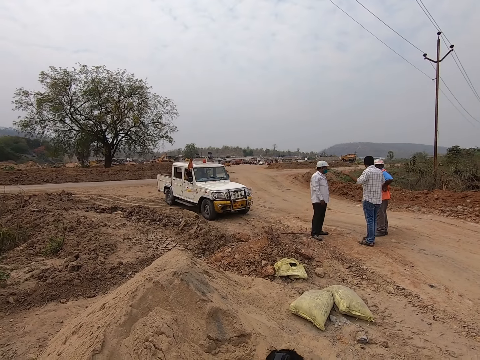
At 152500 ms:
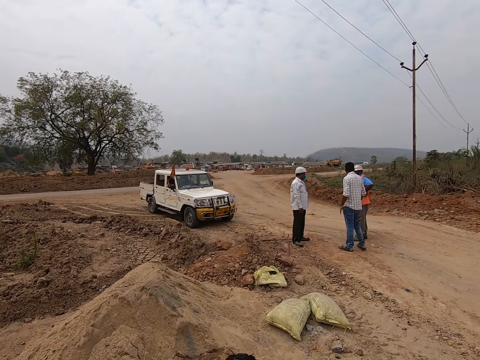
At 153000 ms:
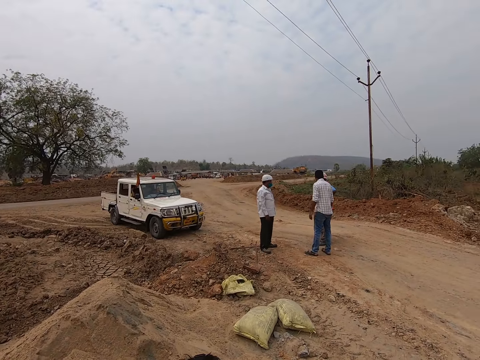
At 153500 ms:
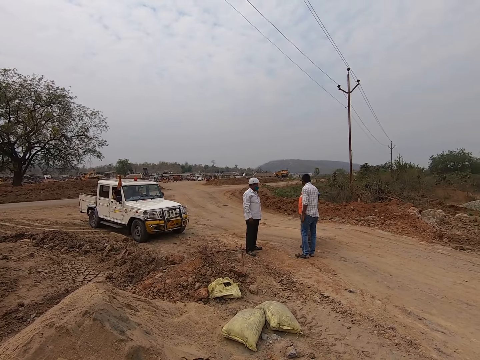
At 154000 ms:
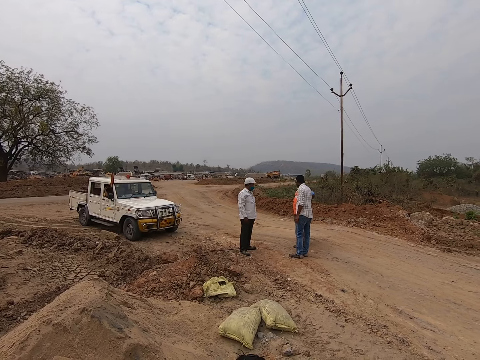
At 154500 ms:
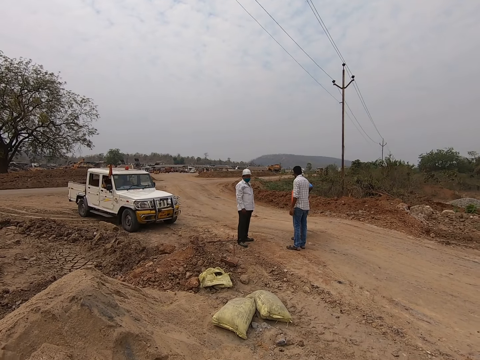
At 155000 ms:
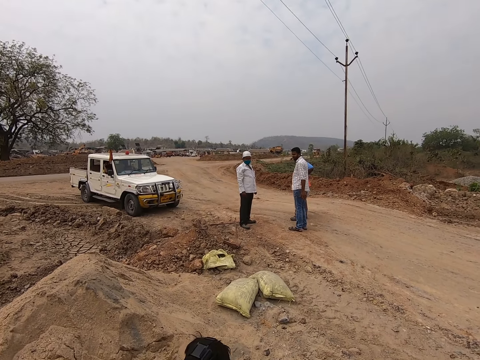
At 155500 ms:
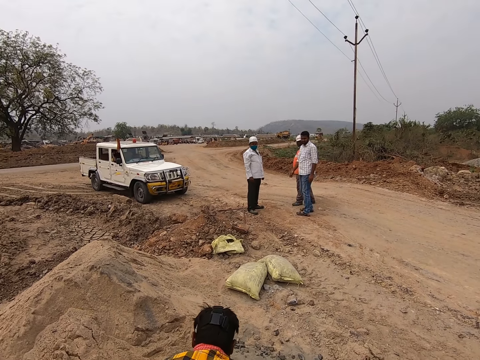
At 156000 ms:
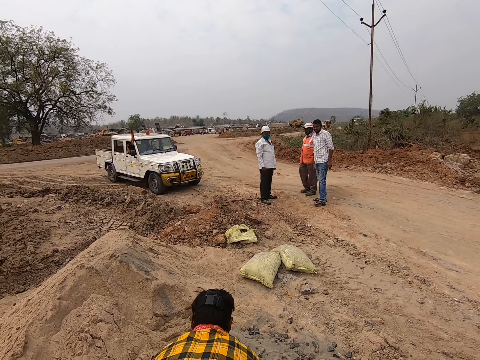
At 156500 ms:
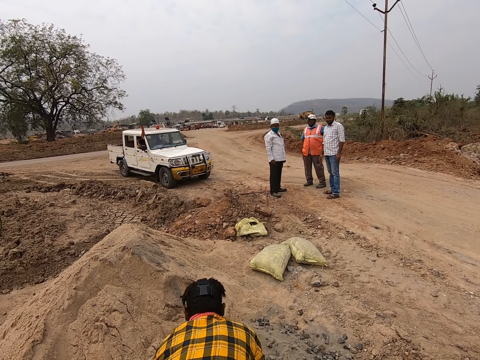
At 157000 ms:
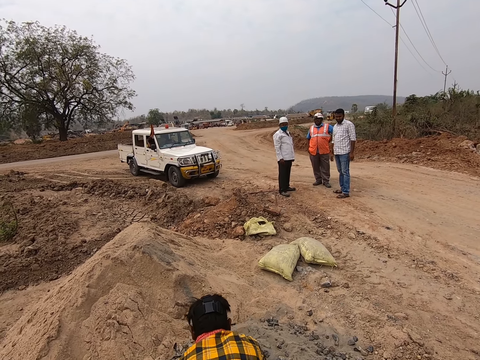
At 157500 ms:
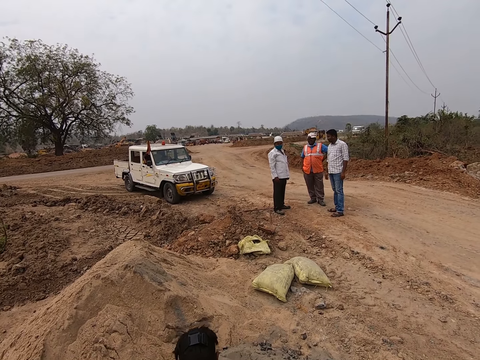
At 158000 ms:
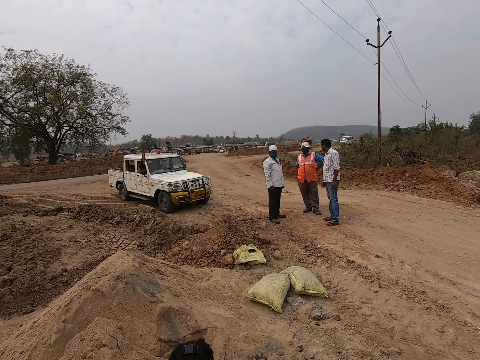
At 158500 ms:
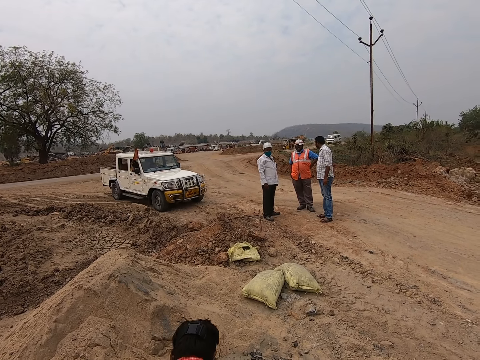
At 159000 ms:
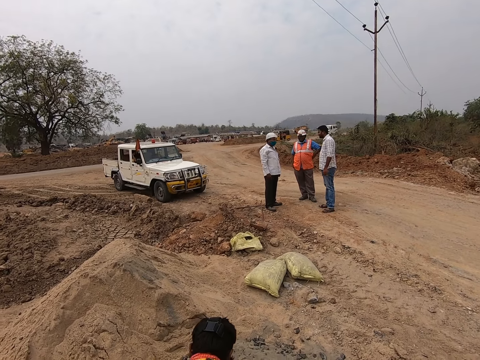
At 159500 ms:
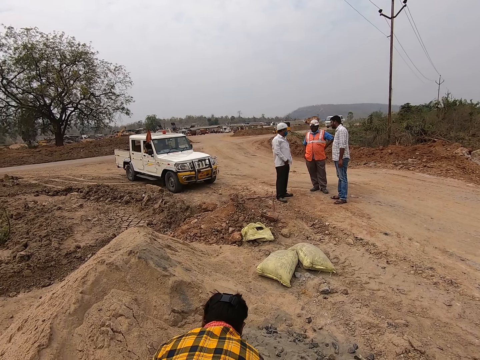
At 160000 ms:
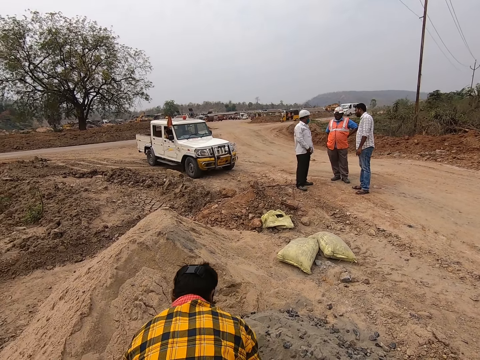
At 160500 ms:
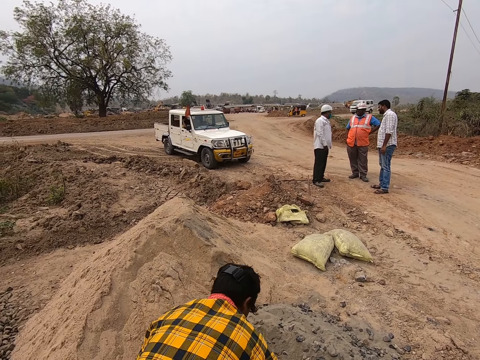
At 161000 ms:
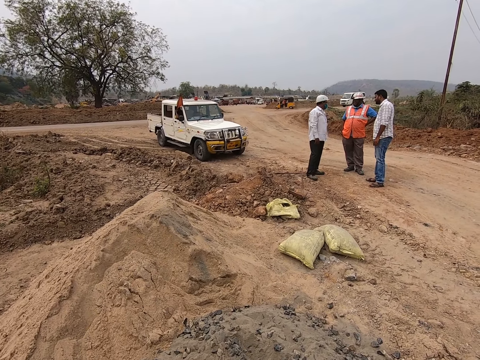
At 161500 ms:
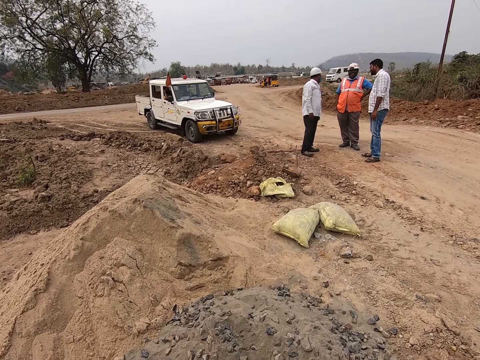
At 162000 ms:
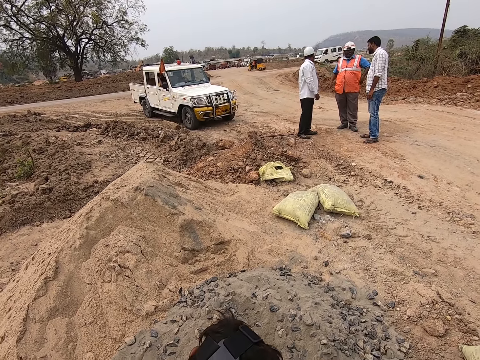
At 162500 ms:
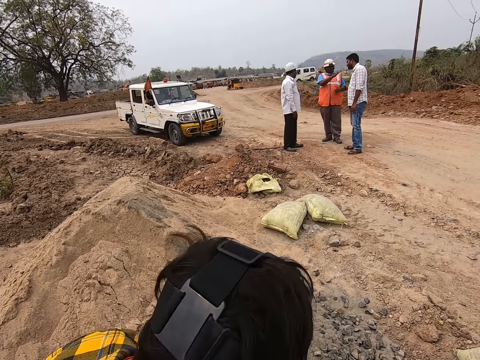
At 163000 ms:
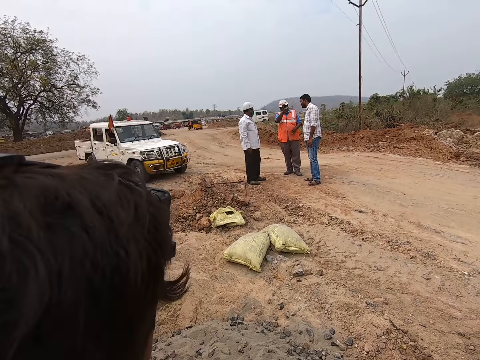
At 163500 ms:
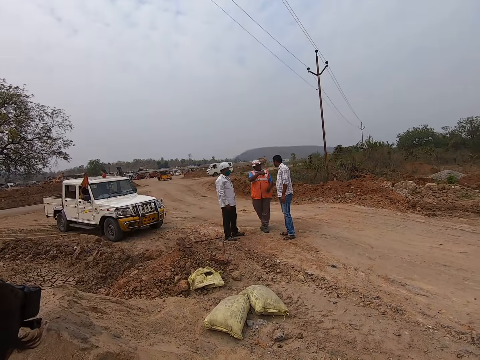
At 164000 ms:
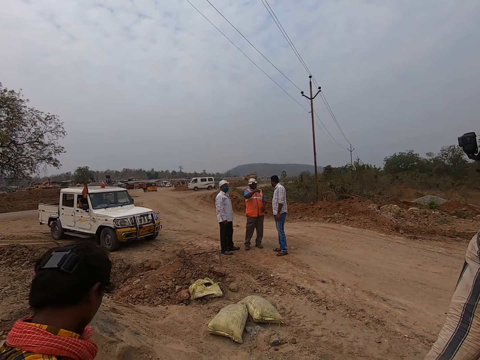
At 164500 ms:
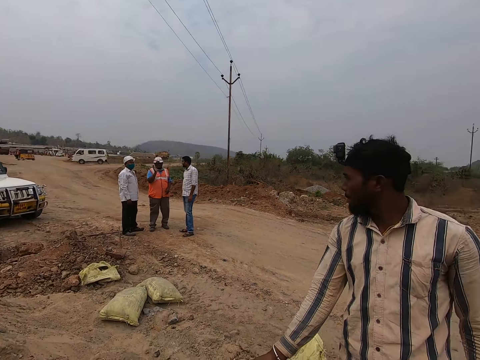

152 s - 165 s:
The camera wearer looks around. They look around.

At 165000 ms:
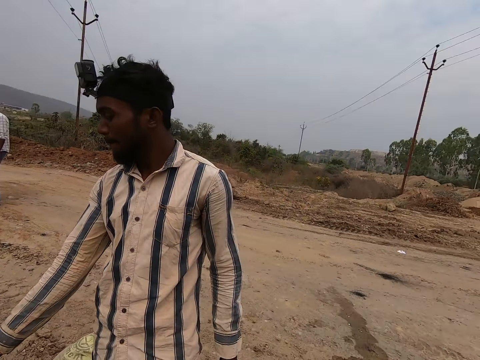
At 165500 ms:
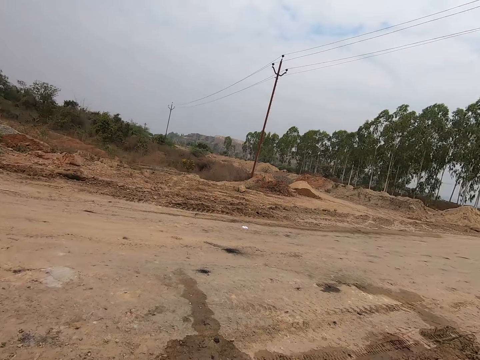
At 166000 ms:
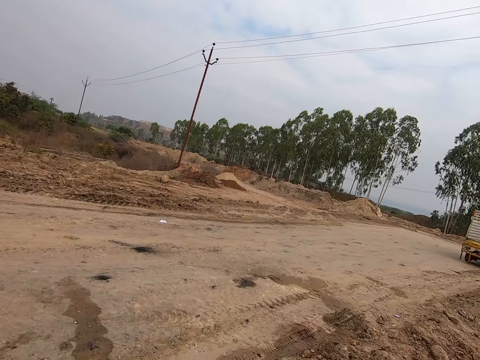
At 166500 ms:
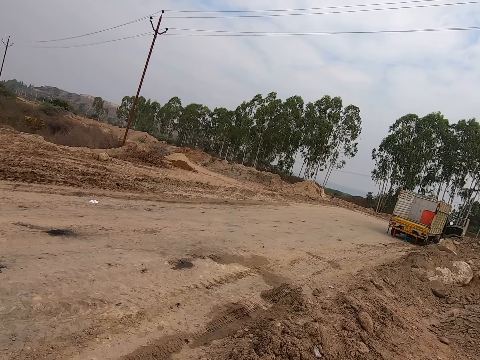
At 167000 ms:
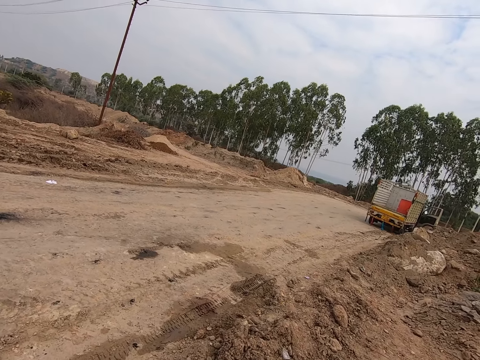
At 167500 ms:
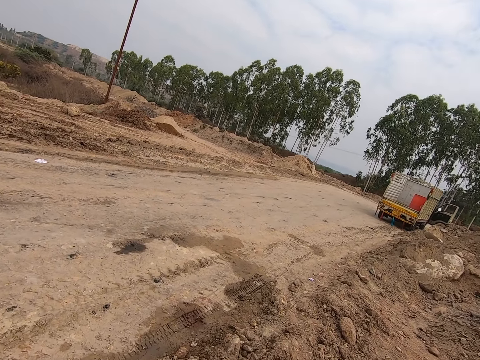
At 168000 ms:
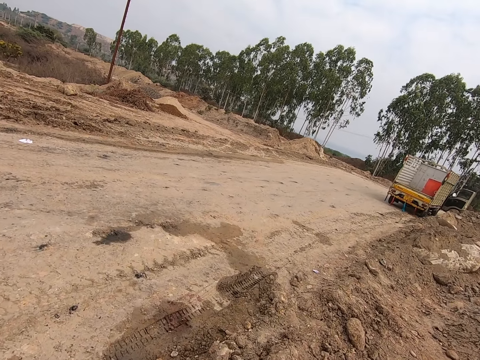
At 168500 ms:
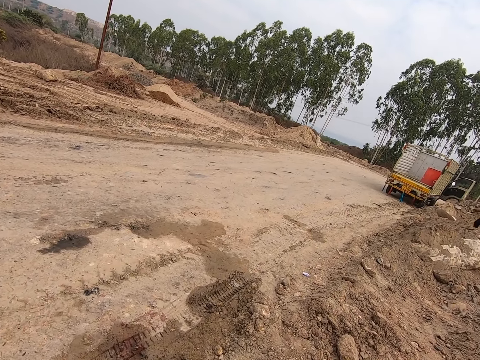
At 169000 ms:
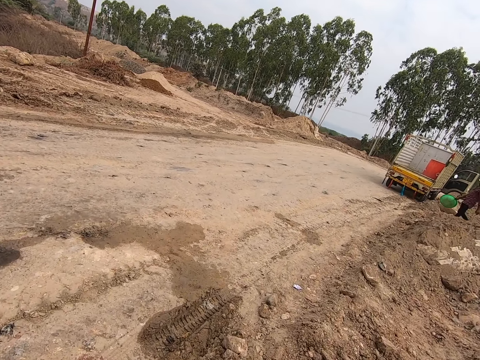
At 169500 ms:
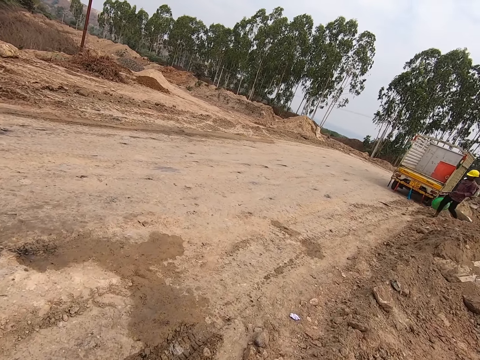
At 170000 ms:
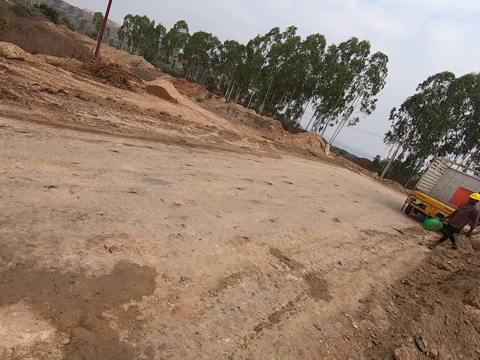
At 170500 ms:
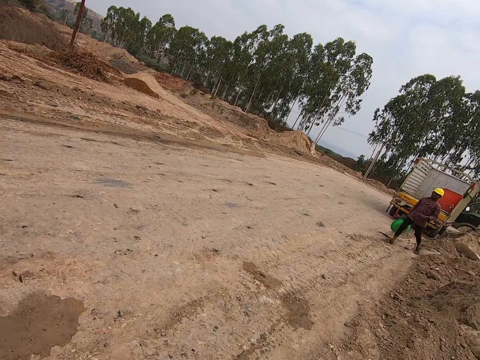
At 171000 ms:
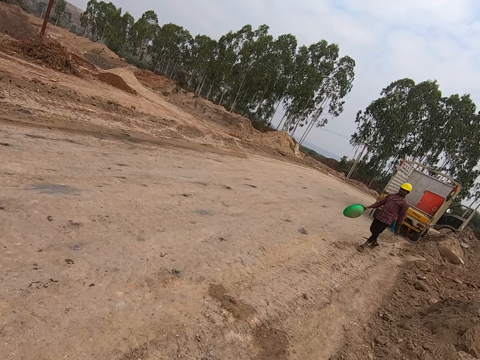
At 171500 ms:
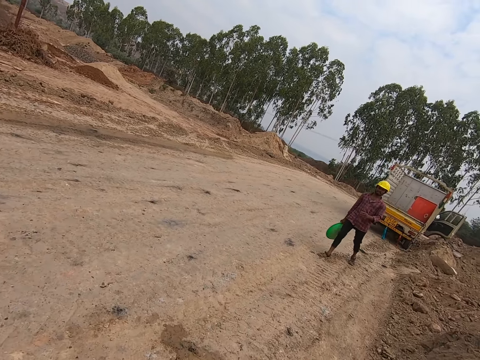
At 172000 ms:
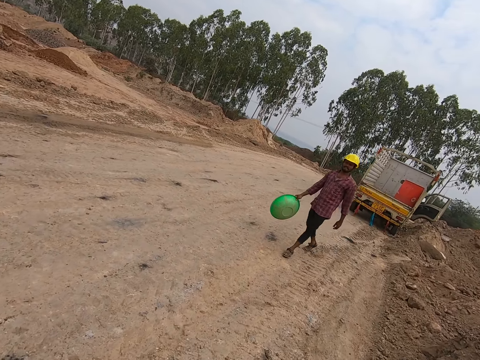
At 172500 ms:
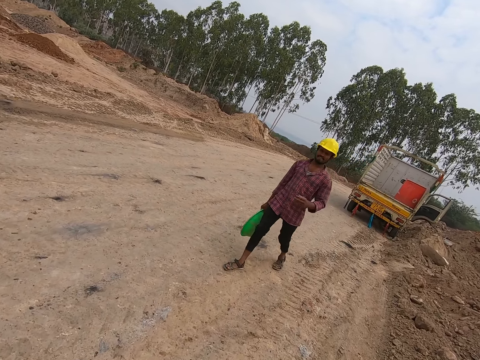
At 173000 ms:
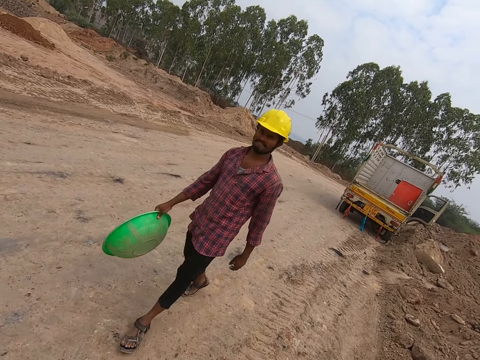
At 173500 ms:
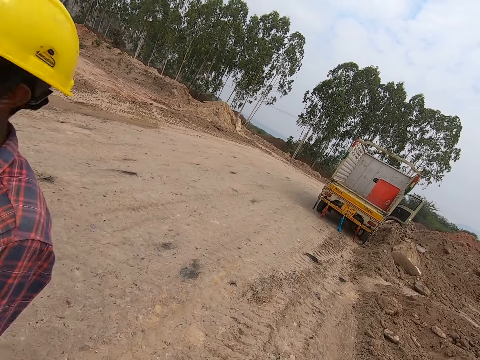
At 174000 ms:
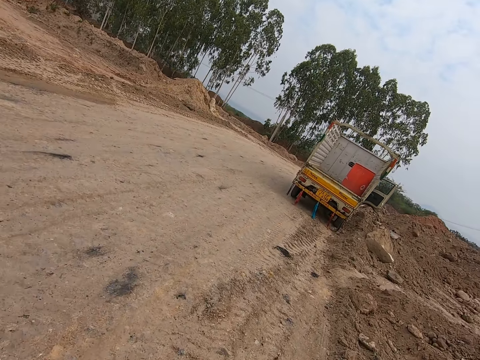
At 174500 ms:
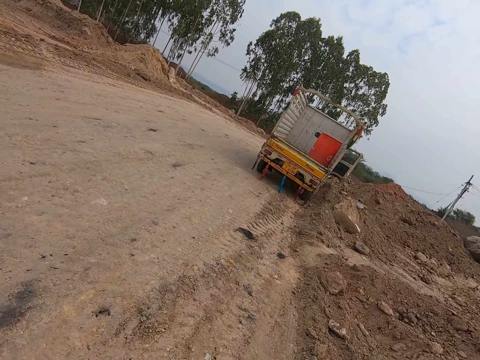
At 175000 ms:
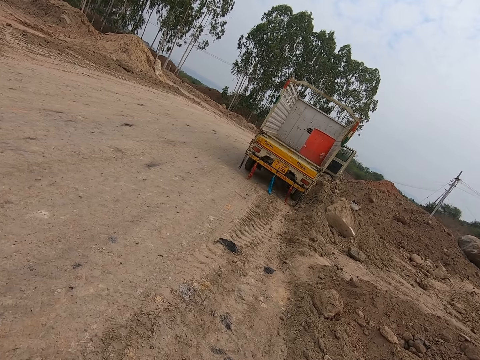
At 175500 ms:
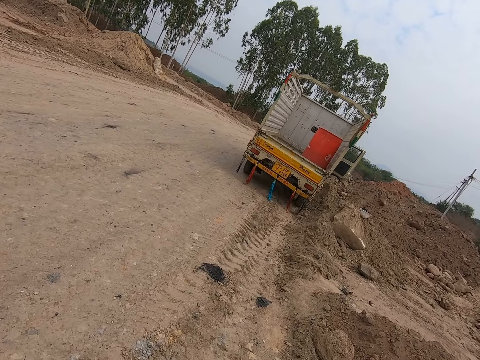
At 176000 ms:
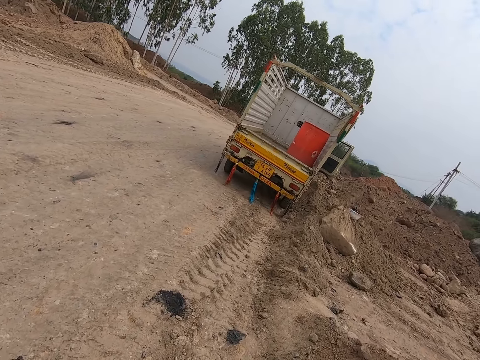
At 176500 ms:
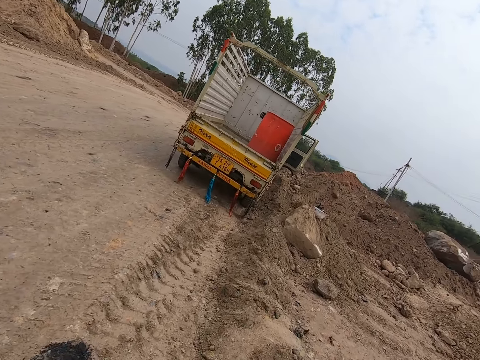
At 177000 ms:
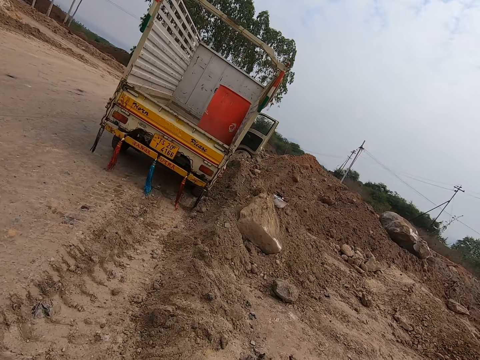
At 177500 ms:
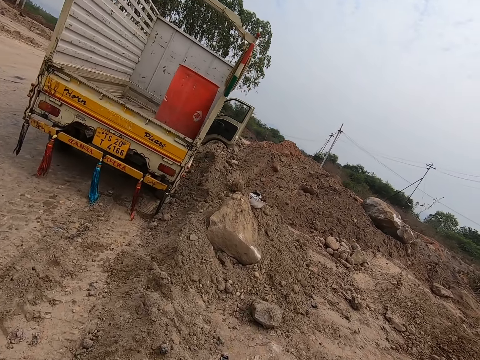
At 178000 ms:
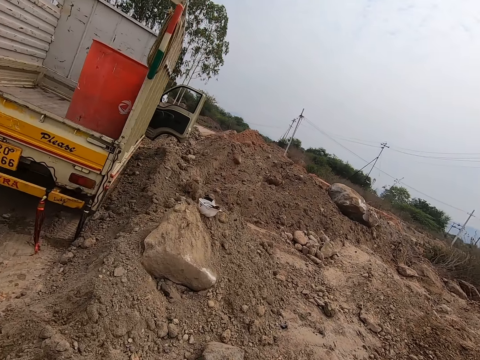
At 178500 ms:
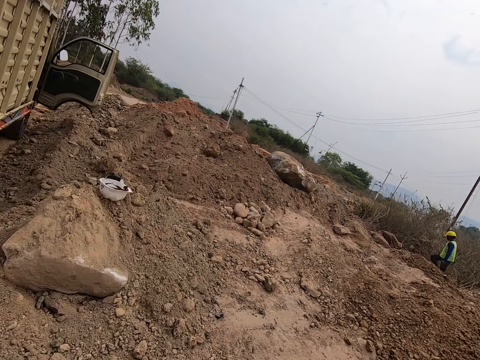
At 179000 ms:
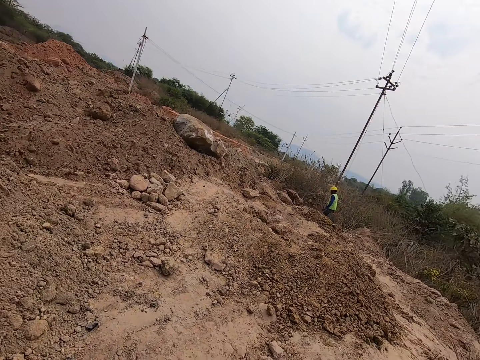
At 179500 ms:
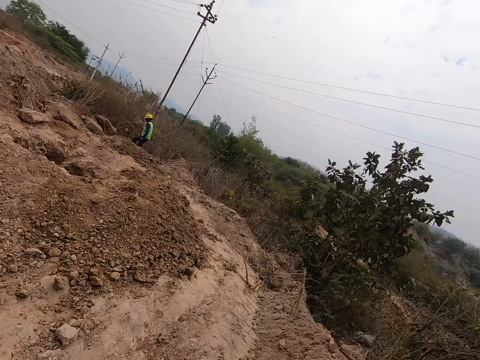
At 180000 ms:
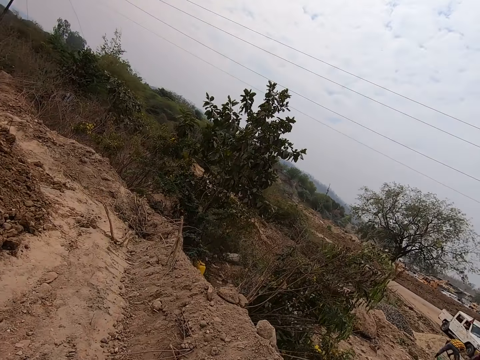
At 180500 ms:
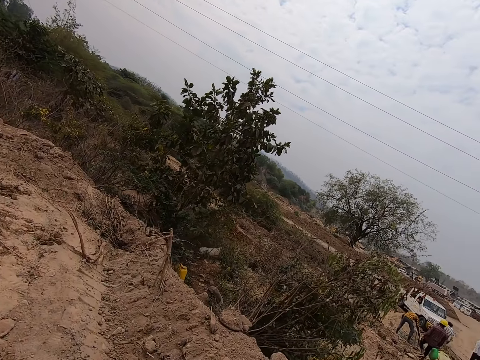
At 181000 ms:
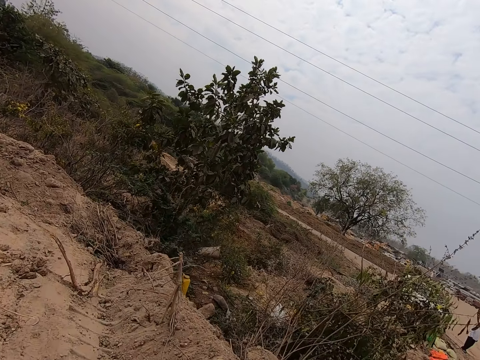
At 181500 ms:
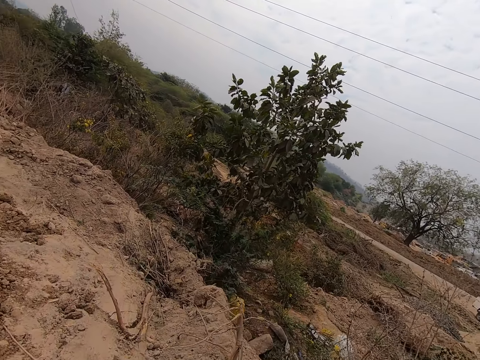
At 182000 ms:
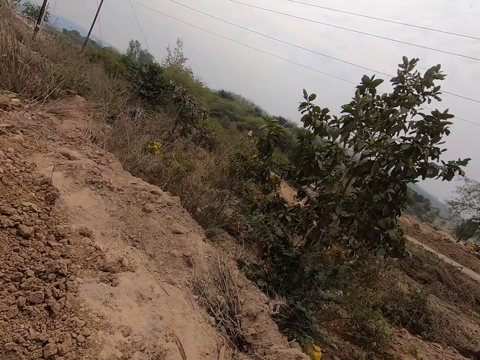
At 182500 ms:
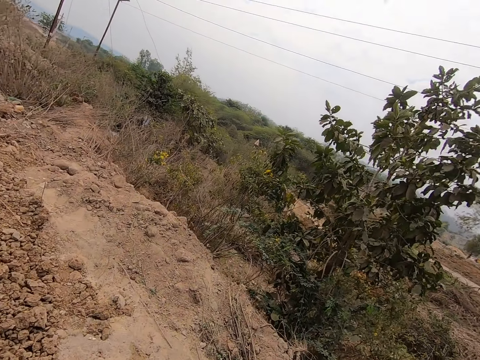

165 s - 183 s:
The camera wearer walks.
